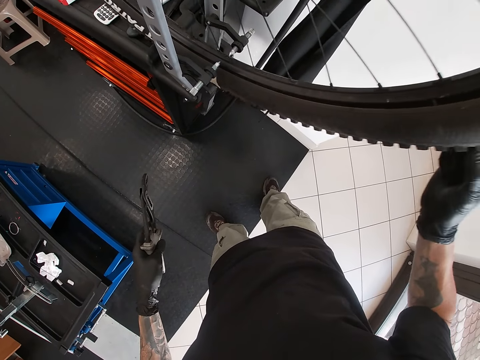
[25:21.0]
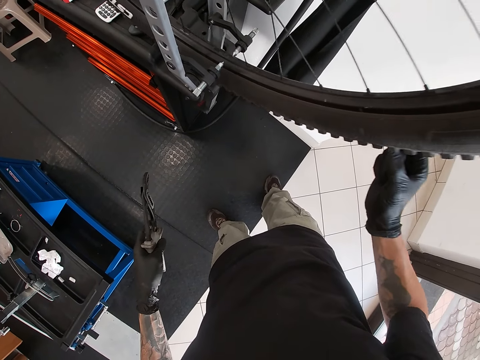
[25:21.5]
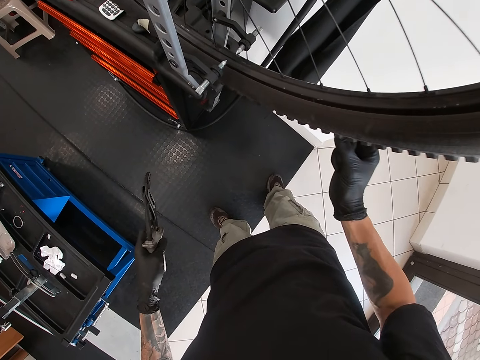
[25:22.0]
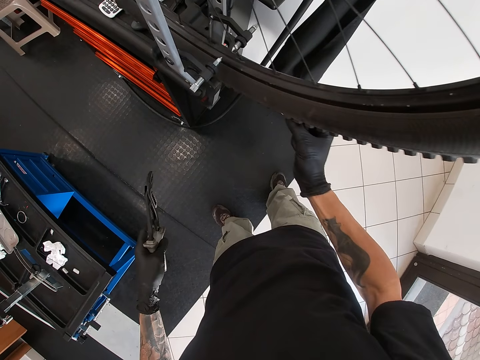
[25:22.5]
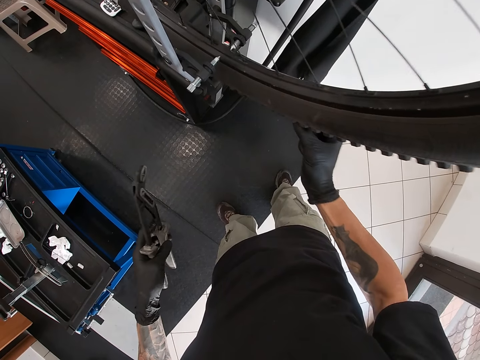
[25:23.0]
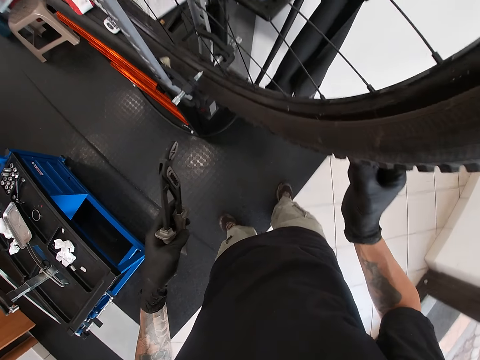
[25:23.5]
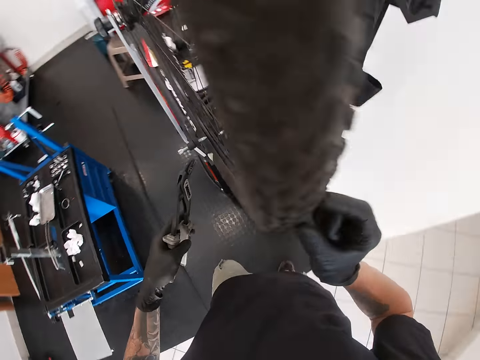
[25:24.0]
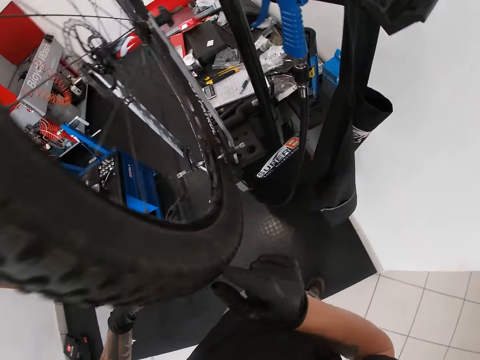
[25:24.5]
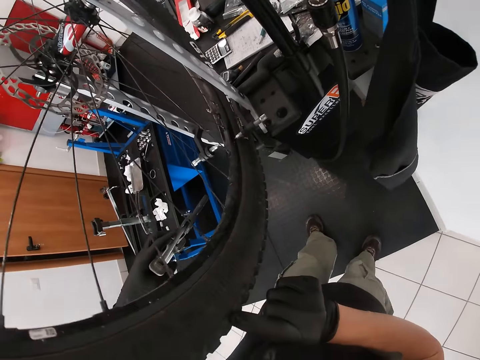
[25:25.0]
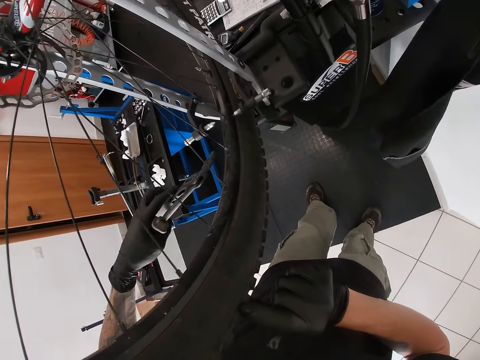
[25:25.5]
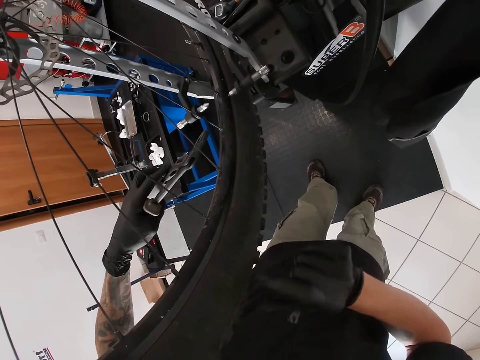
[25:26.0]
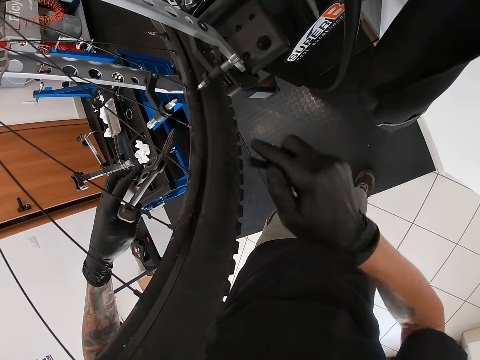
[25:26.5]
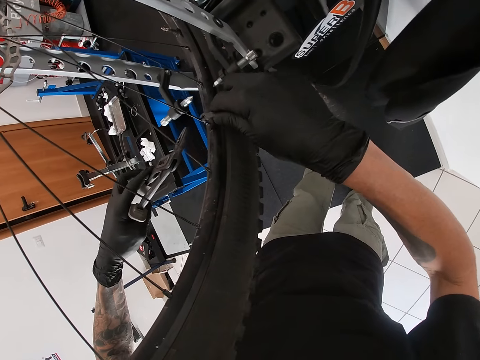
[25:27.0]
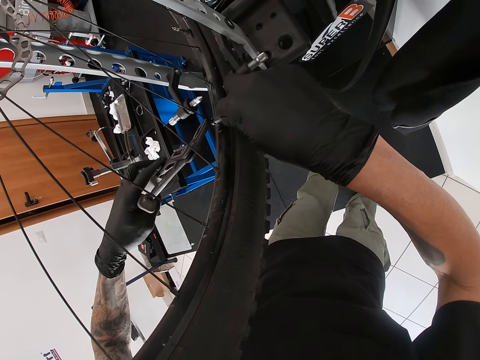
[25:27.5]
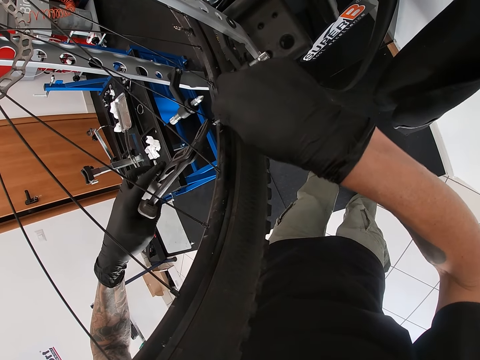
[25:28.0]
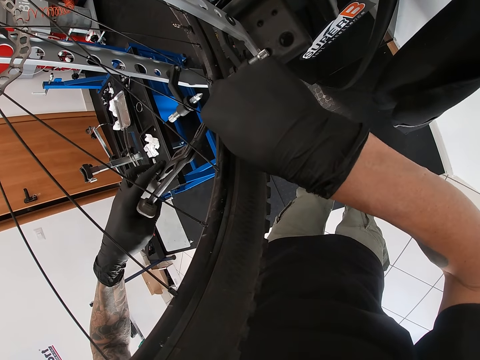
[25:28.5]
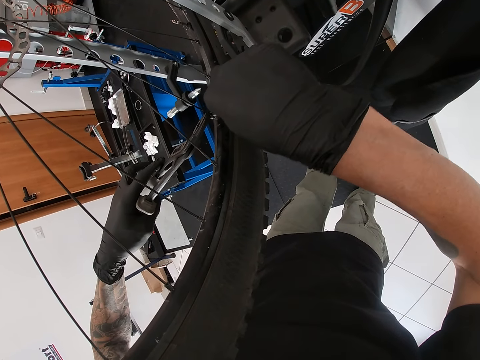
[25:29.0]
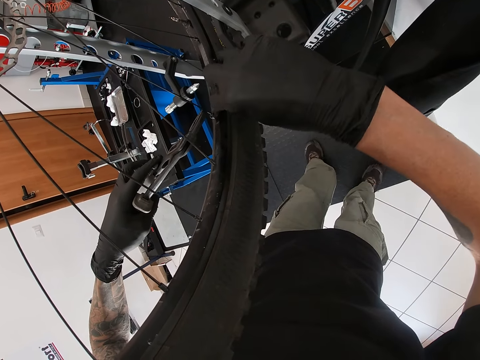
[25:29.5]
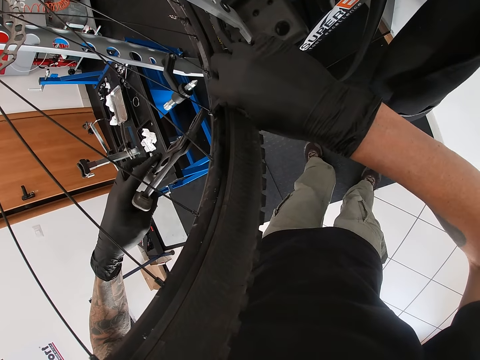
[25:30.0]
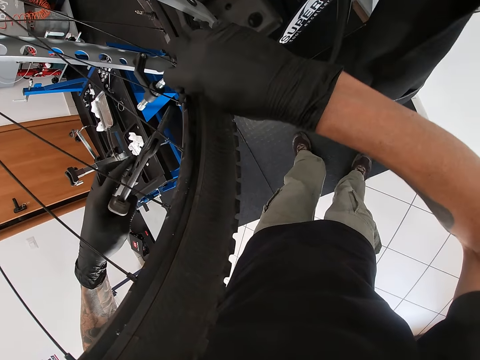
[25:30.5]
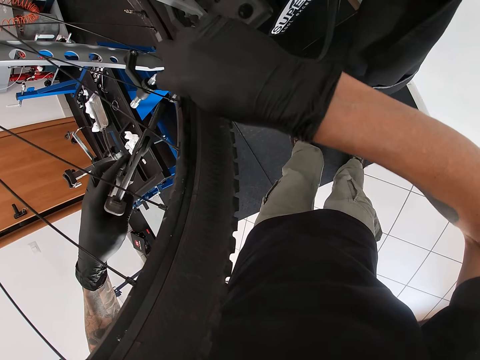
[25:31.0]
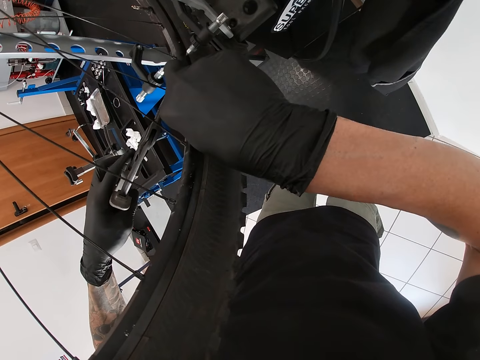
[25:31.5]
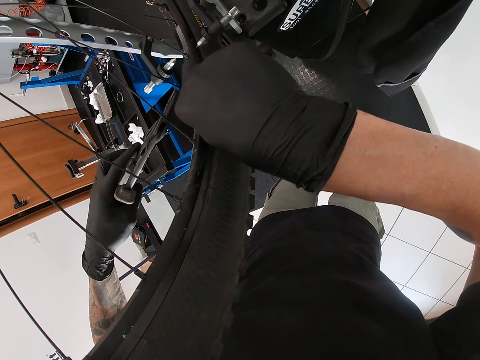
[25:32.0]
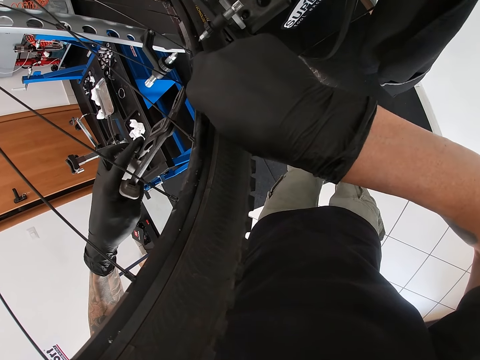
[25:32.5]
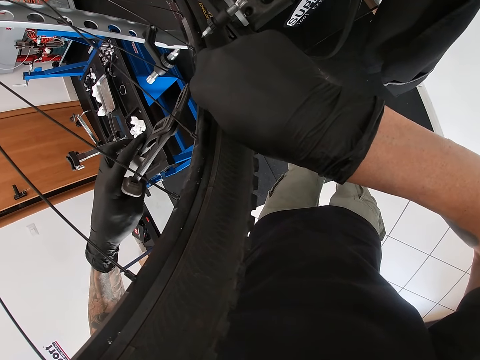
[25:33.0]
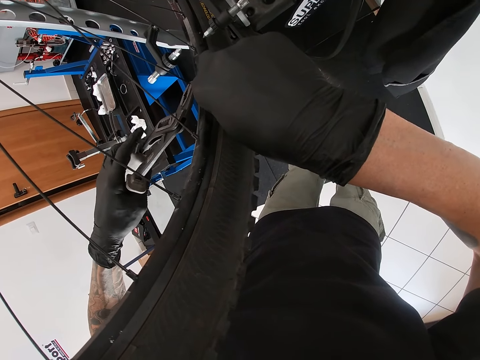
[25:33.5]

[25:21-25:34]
The camera wearer holds a spoke with the pliers with his left hand. He tightens the spoke with the spanner in his right hand.

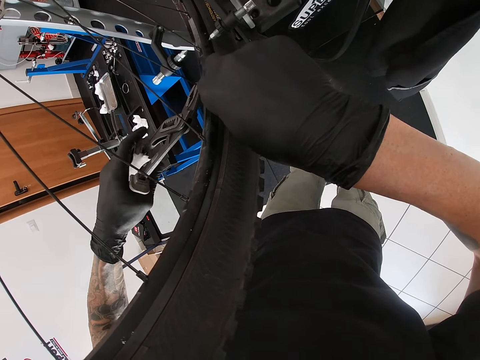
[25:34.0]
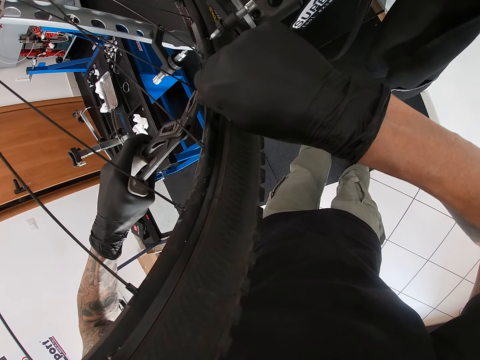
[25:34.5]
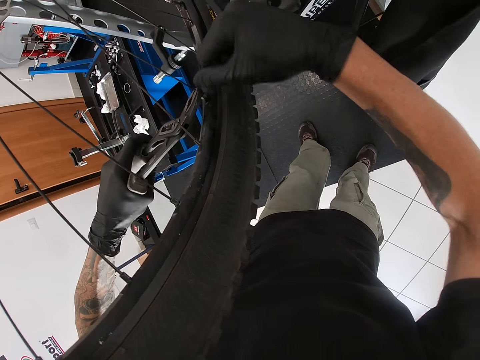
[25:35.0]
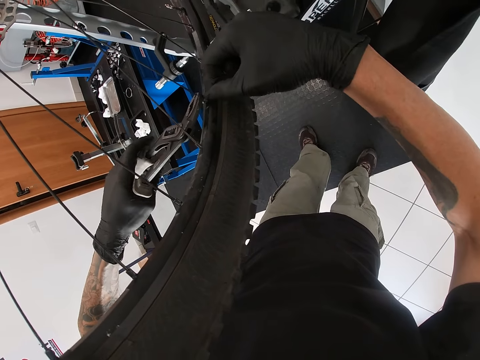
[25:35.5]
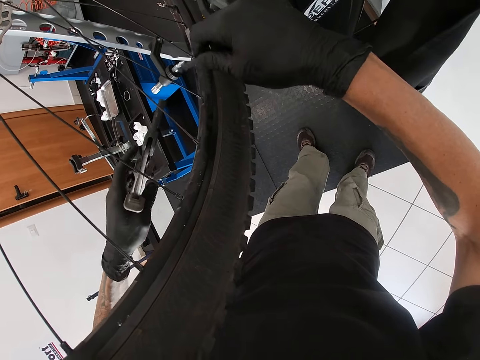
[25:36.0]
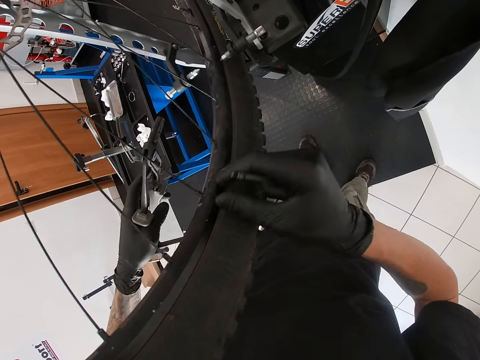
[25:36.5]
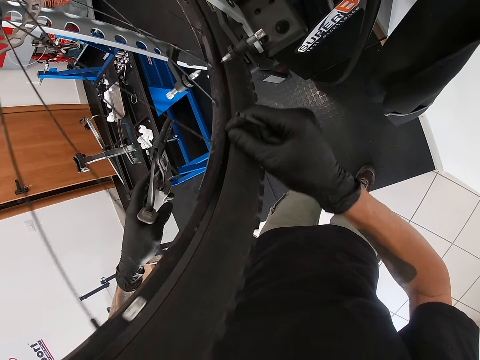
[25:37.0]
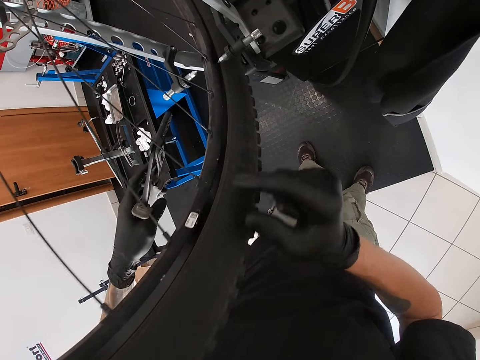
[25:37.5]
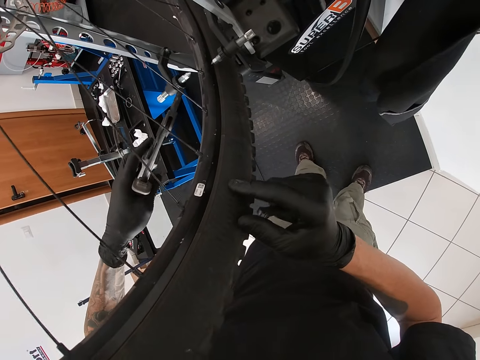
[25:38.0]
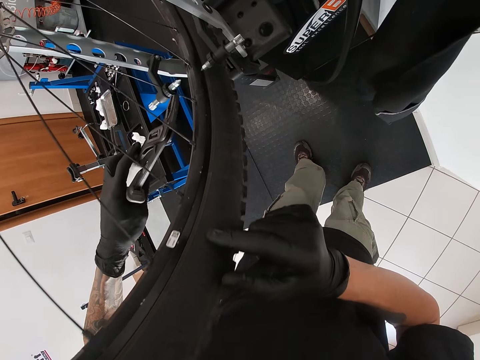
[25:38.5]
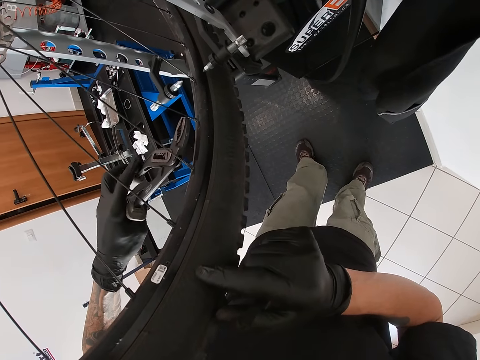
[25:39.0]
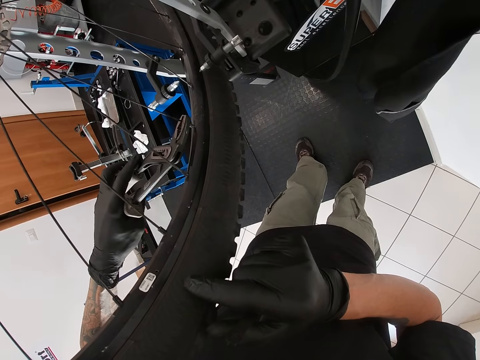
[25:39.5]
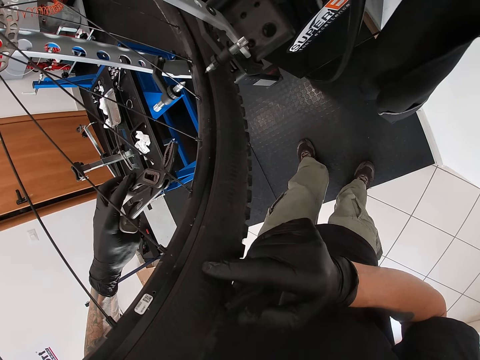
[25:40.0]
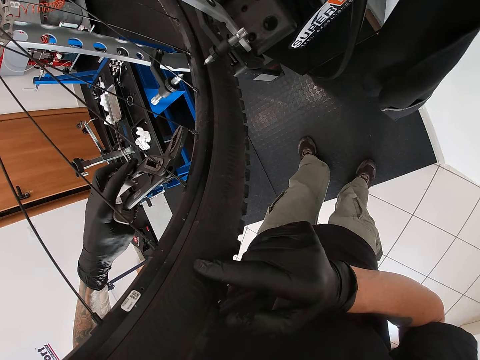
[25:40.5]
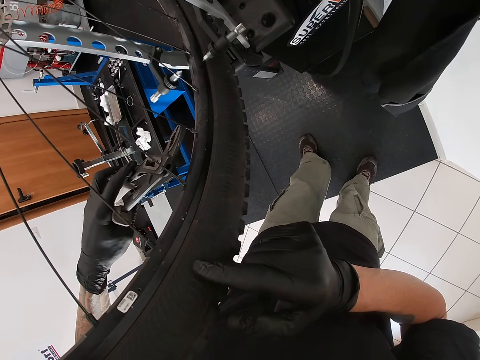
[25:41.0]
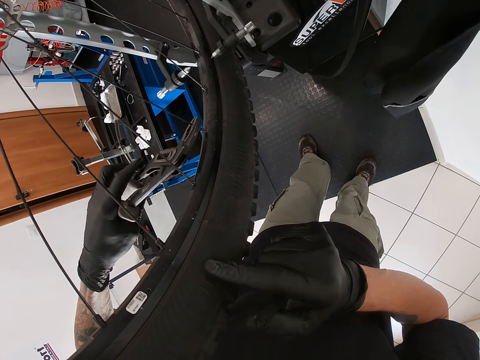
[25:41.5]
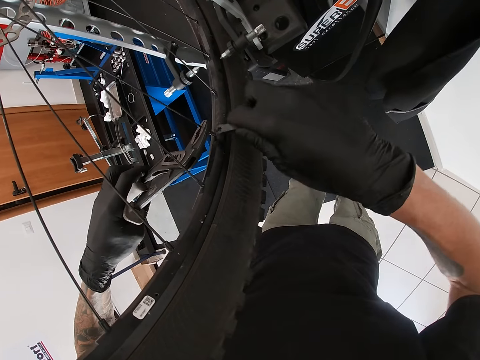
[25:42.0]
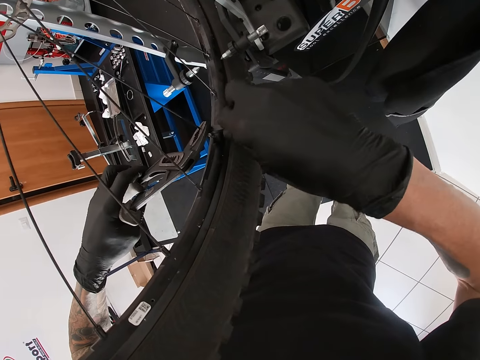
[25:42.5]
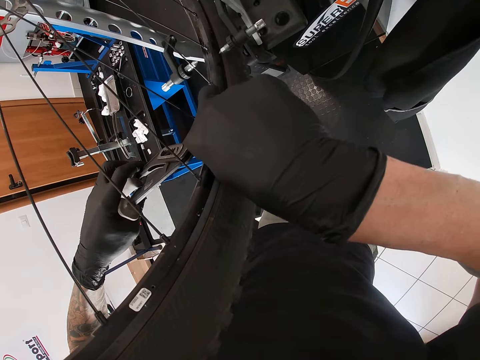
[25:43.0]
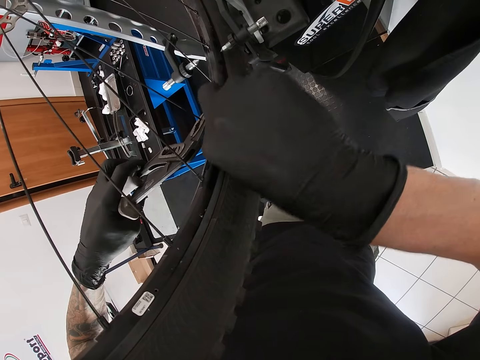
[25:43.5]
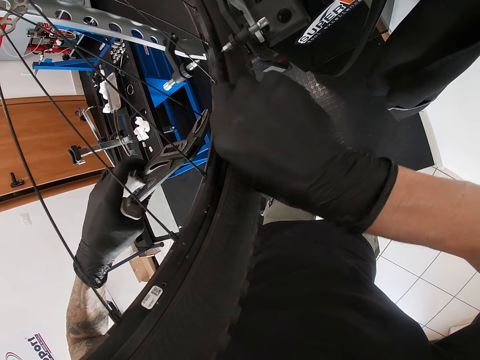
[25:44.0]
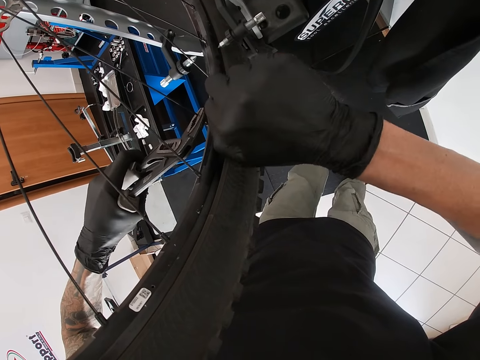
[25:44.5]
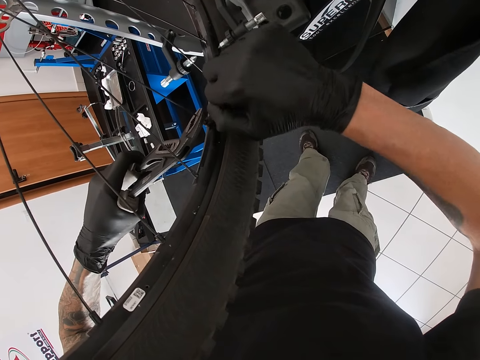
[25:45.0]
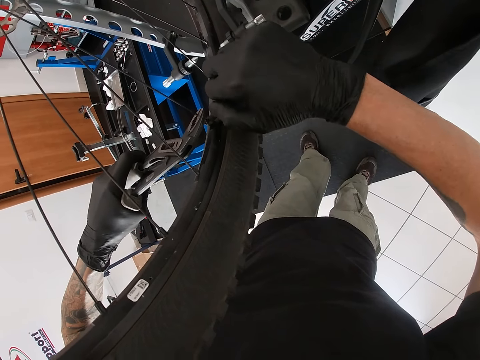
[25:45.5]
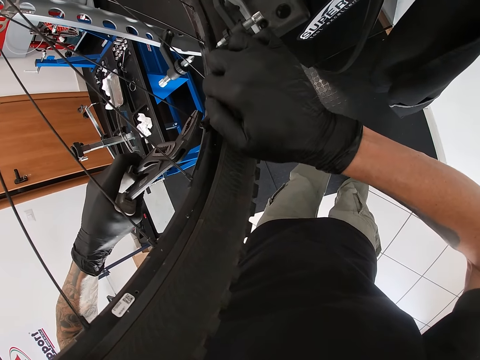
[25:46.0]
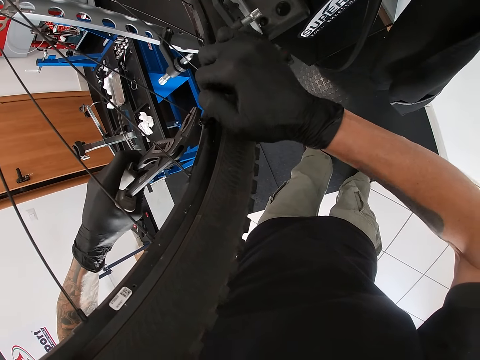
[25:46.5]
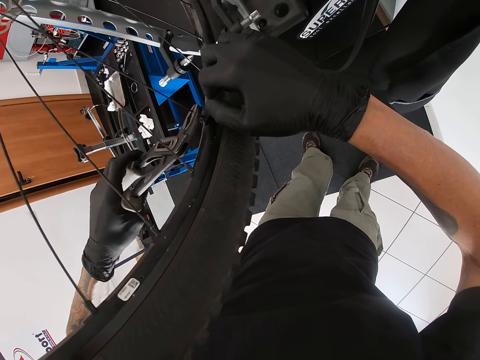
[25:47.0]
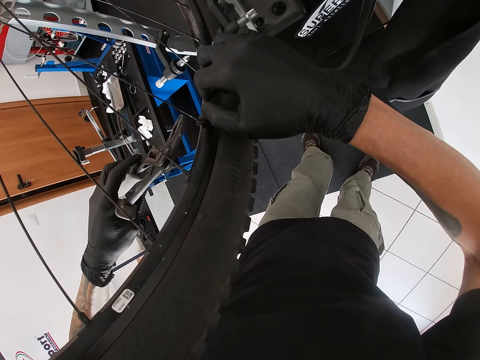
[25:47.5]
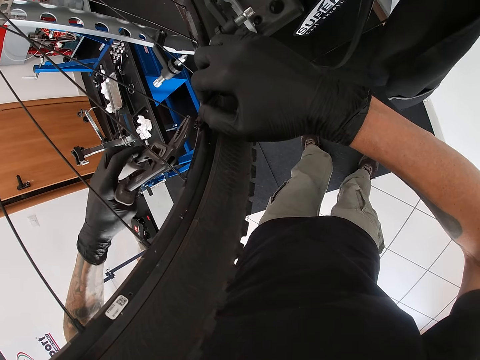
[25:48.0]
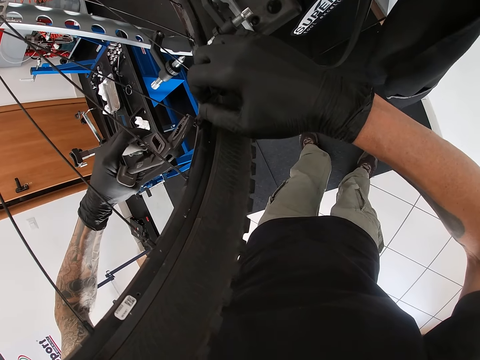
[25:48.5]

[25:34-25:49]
The camera wearer rolls the wheel with his right hand. He holds a spoke with the pliers with his left hand. He tightens the spoke with the spanner in his right hand.
